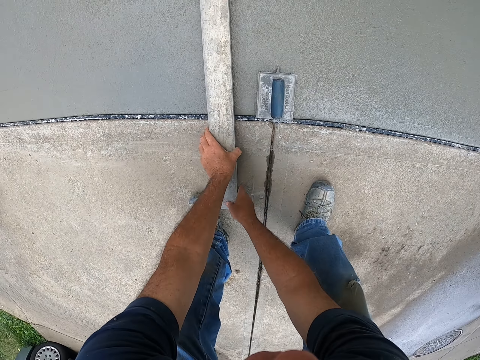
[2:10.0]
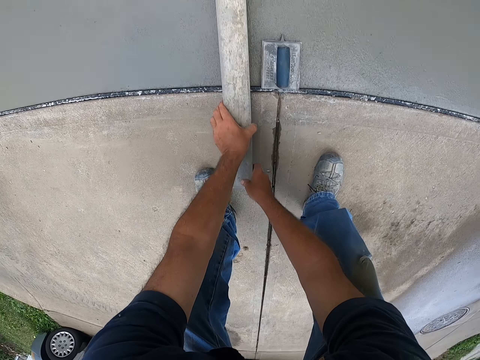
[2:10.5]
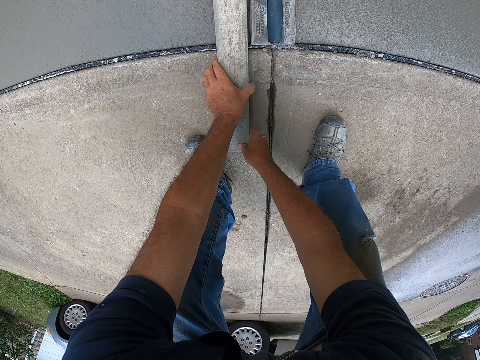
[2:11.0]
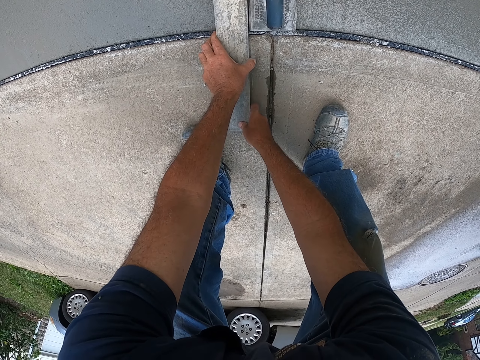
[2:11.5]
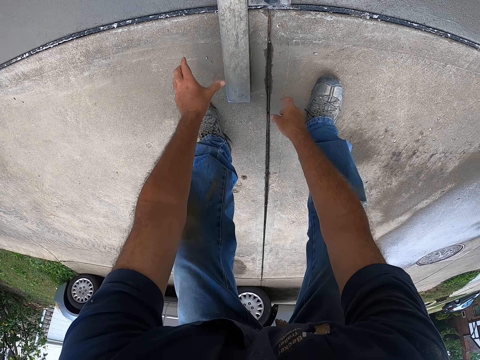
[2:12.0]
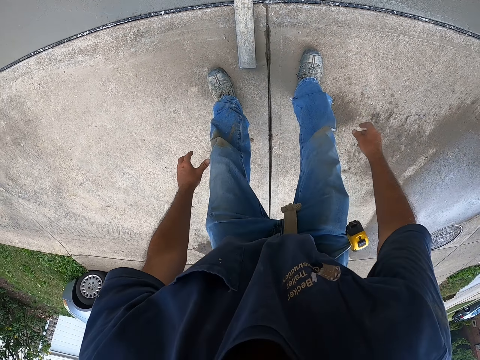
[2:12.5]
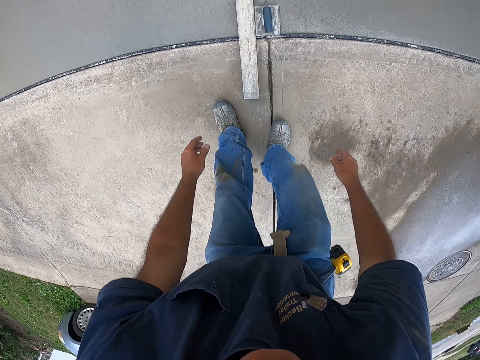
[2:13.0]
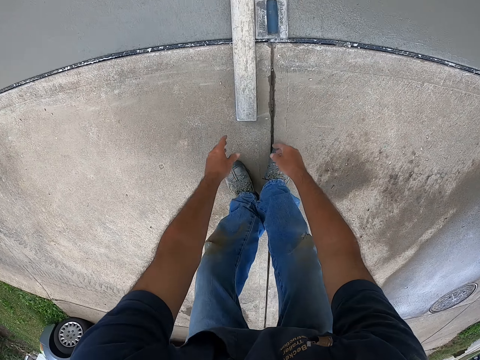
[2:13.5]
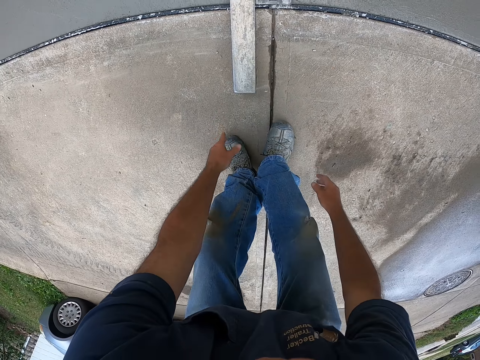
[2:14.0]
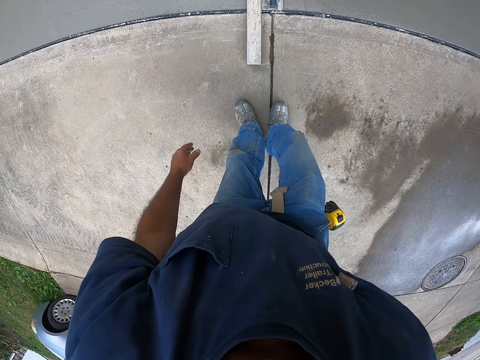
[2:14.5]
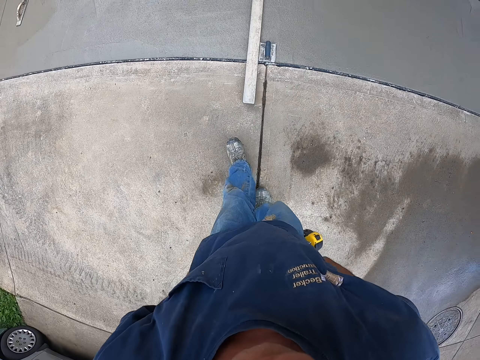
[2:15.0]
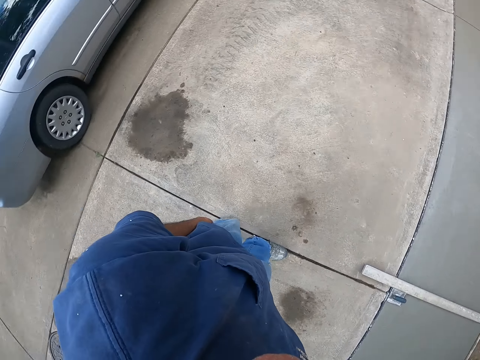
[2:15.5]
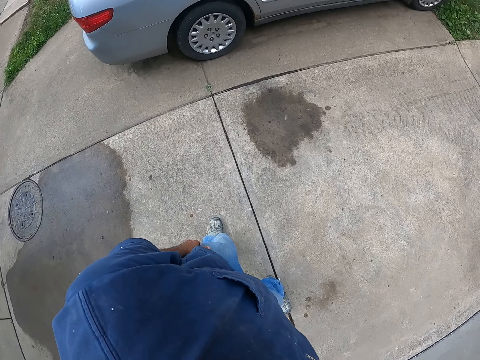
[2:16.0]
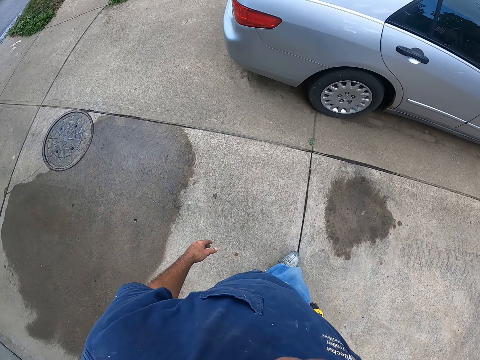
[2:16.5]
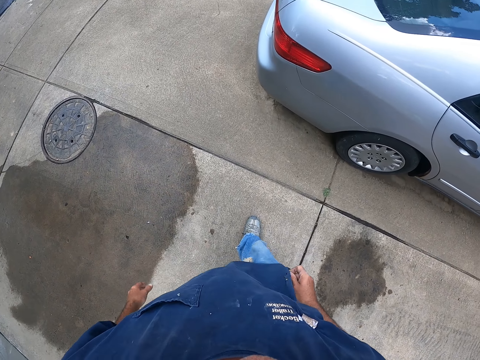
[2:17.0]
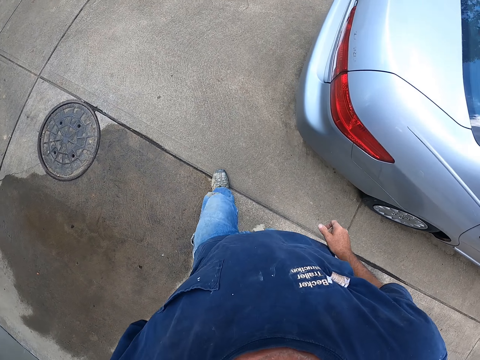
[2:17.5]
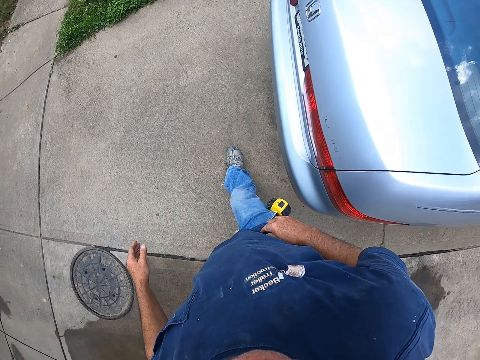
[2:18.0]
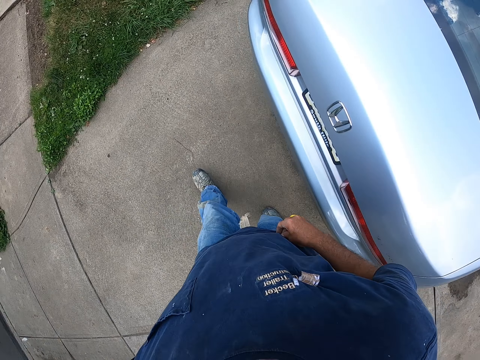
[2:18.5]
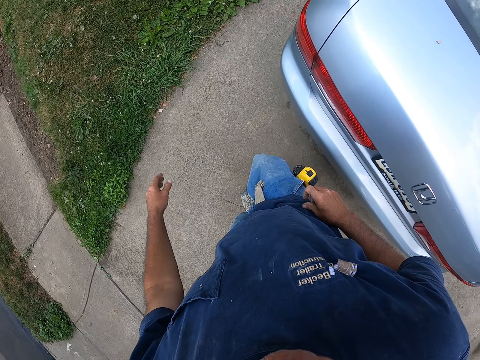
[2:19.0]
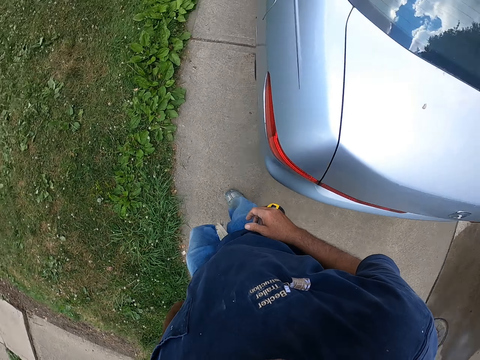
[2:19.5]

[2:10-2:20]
The camera wearer positions the floor screed steel along the trowel on the floor. They put the wood closer to the concrete control jointer. They step backwards from the steel. They position the screed steel on the floor. They walk from the wet floor.

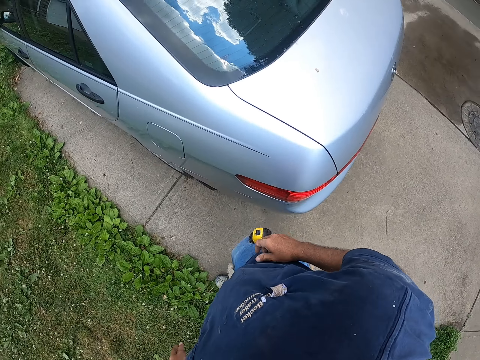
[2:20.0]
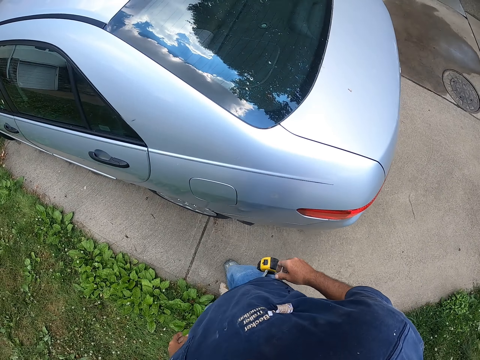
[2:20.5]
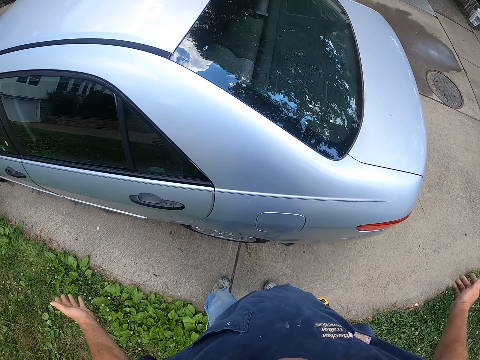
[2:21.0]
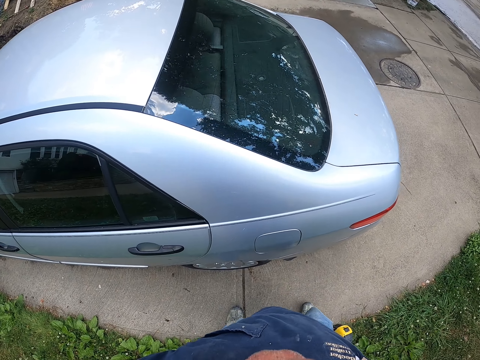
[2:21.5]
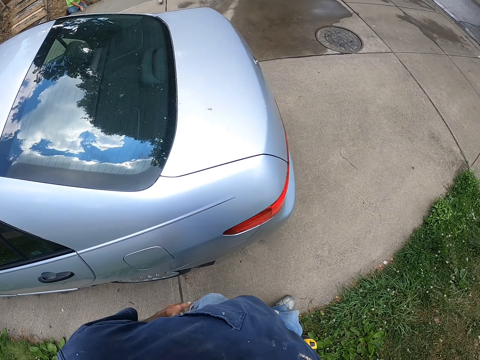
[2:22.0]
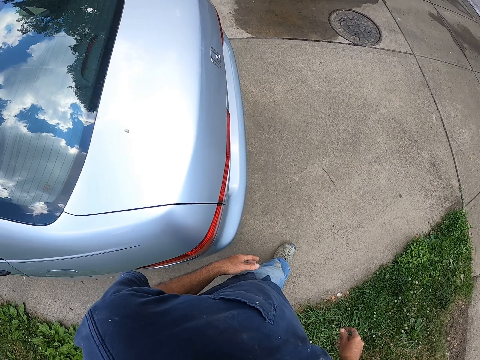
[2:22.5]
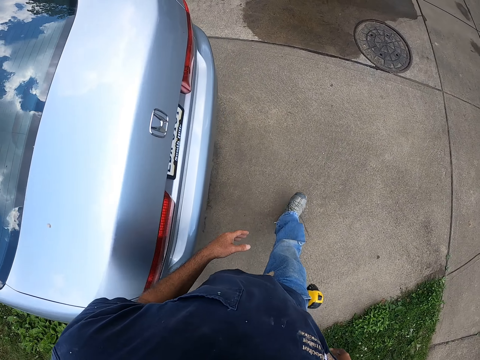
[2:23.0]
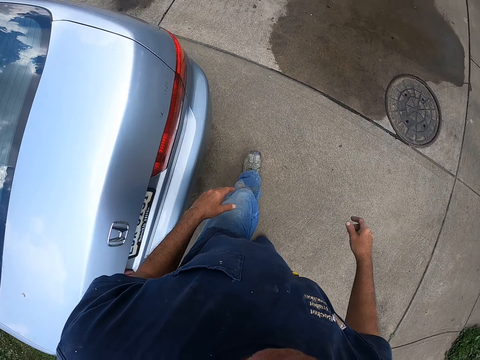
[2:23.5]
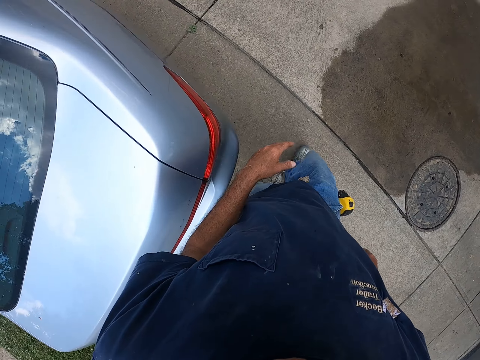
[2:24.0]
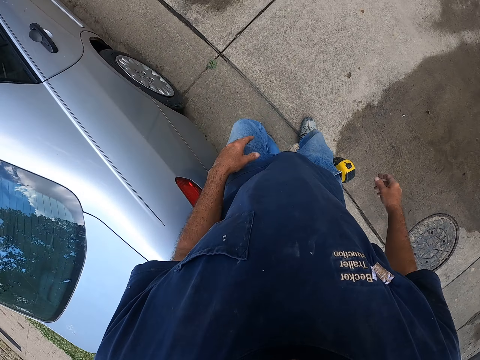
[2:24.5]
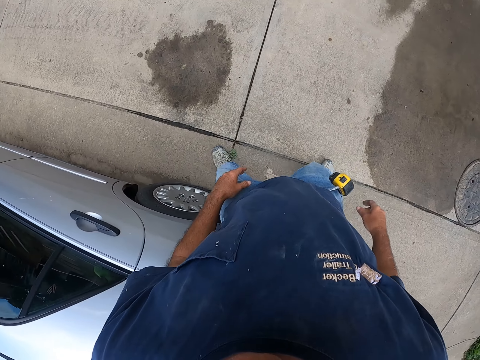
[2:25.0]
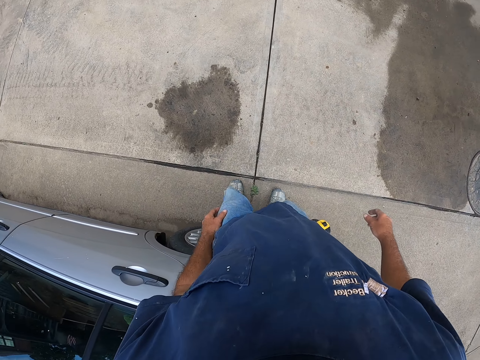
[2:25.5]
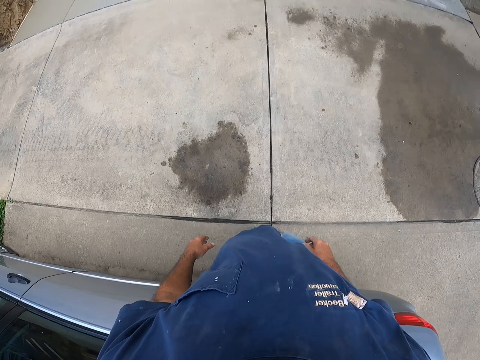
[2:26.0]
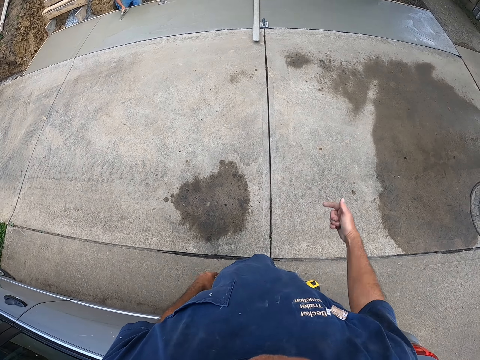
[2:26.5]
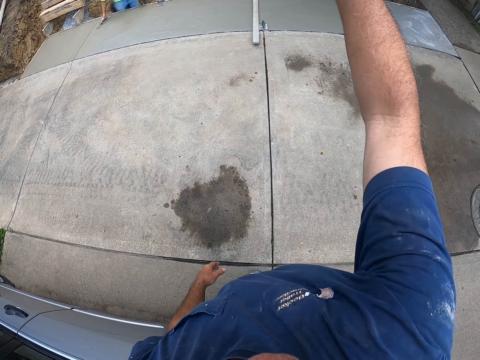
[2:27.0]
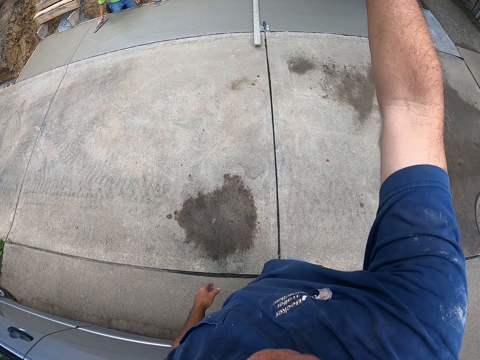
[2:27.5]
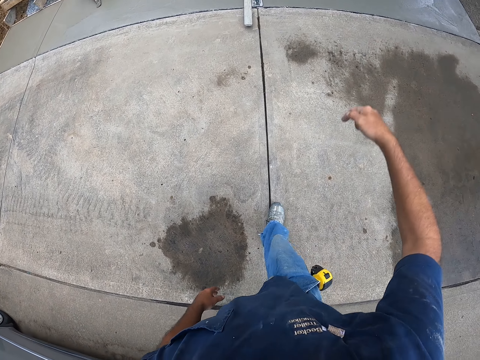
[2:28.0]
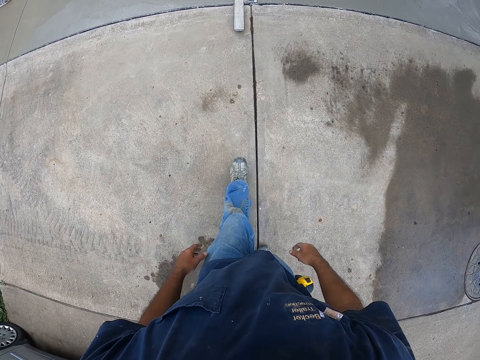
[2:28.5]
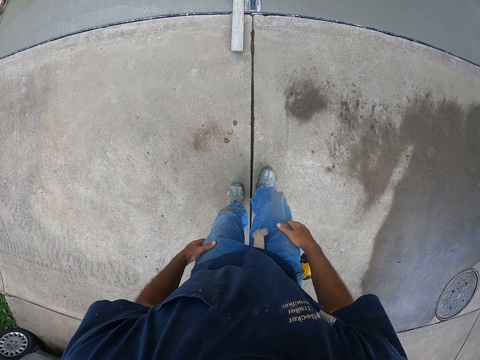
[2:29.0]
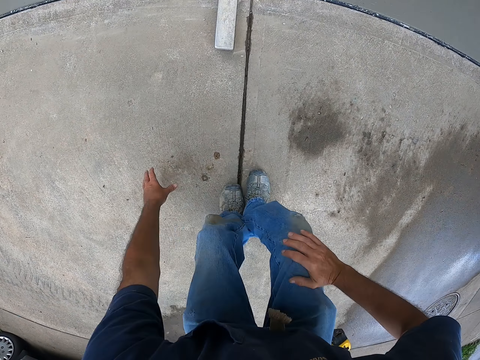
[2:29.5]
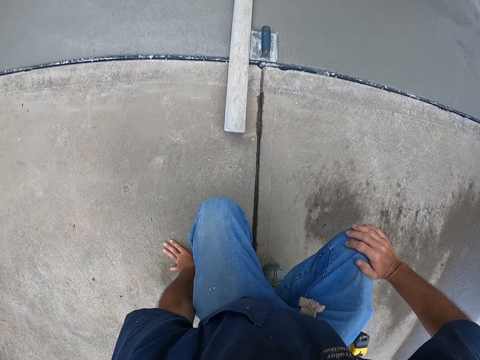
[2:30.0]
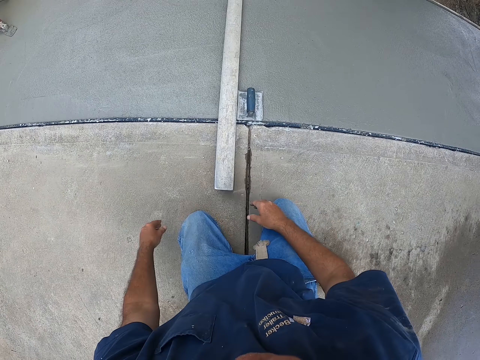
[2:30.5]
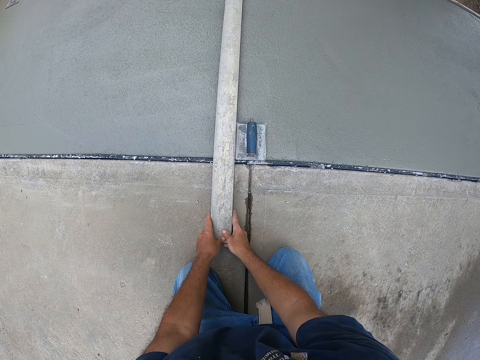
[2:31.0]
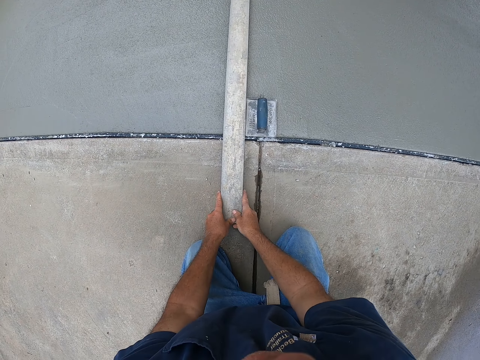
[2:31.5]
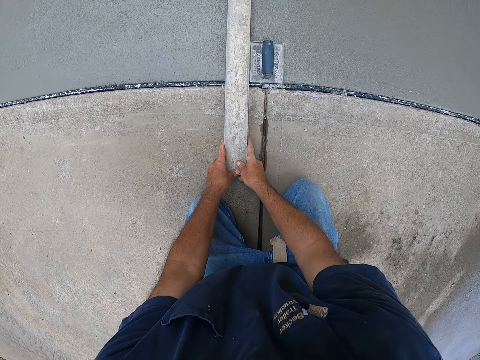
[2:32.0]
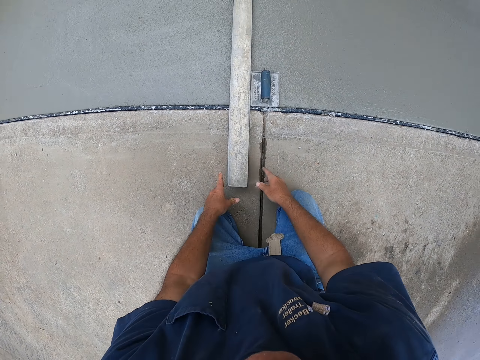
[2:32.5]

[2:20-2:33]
The camera wearer stands beside the car on the driveway. They gesture and converse. They walk back along the car. They stand beside the car. A man plasters the floor with a trowel. The camera wearer gestures and converses. They point a hand. They walk towards the steel and the trowel on the floor. They kneel on the floor. They position the screed steel on the floor beside the trowel. They straighten the wood.
